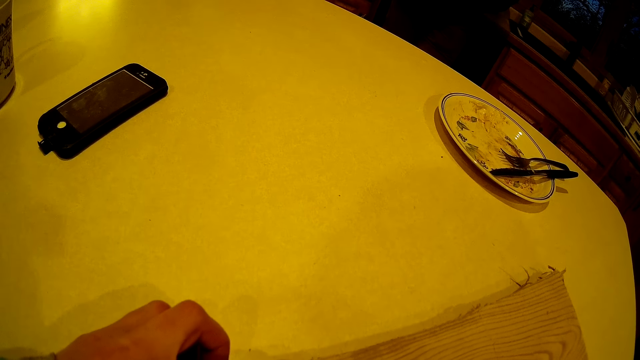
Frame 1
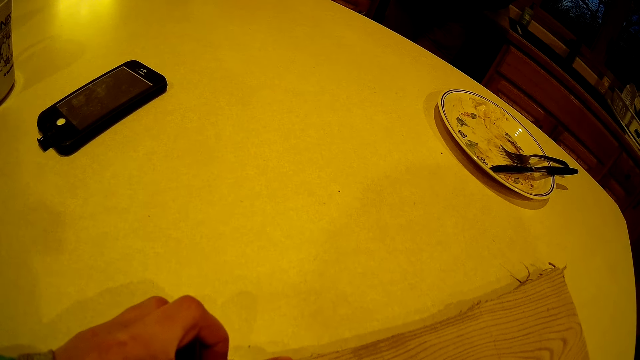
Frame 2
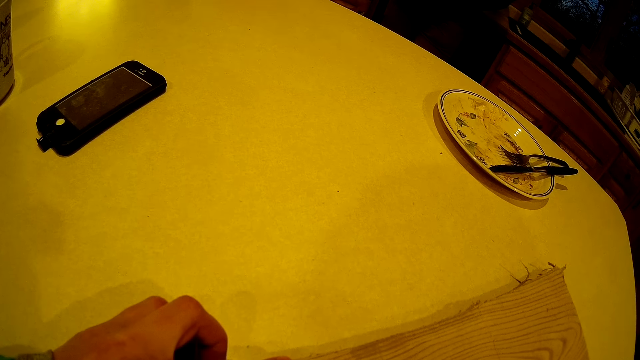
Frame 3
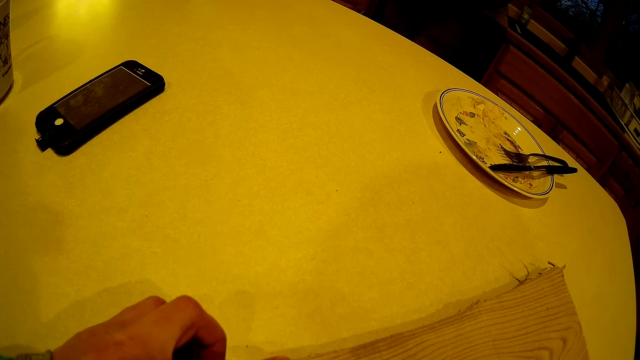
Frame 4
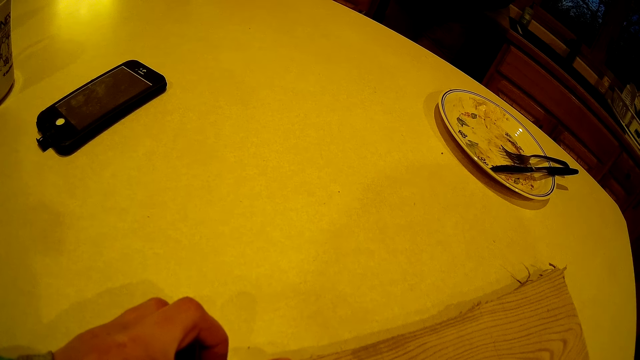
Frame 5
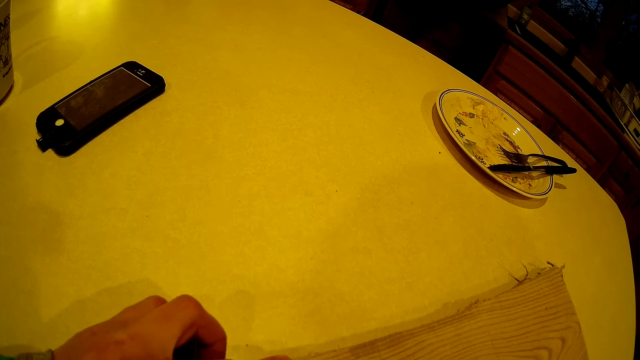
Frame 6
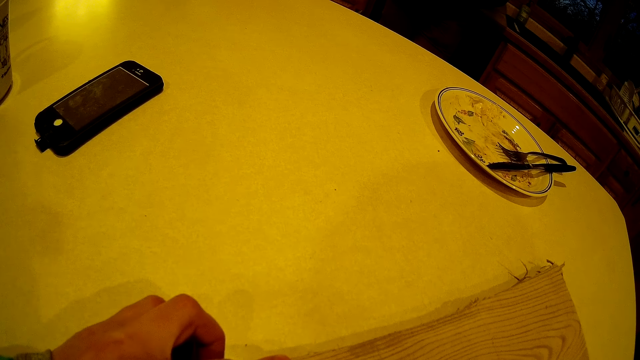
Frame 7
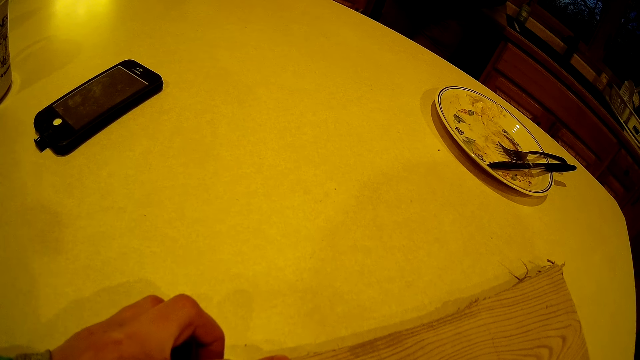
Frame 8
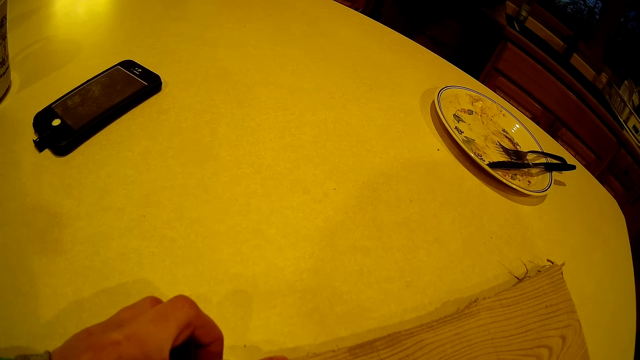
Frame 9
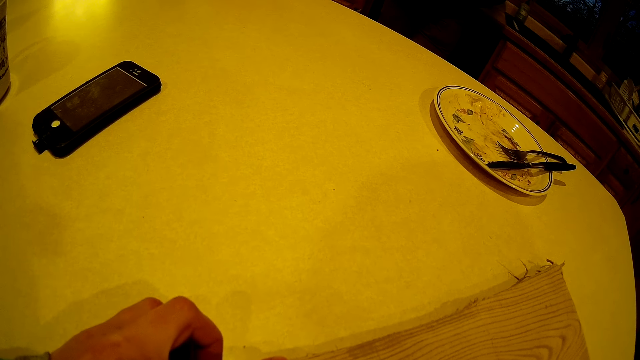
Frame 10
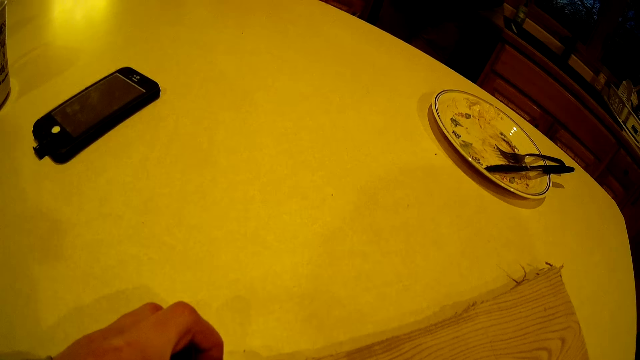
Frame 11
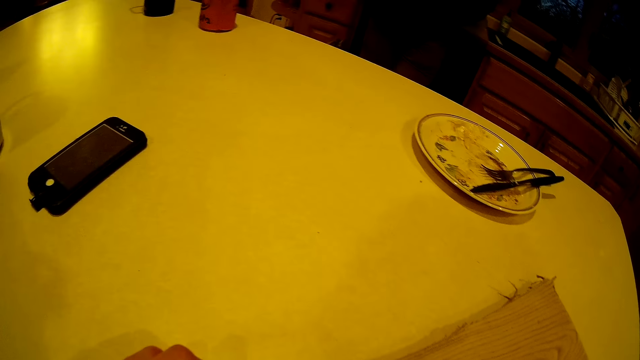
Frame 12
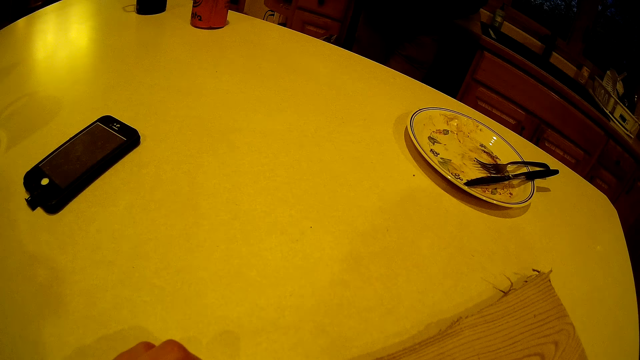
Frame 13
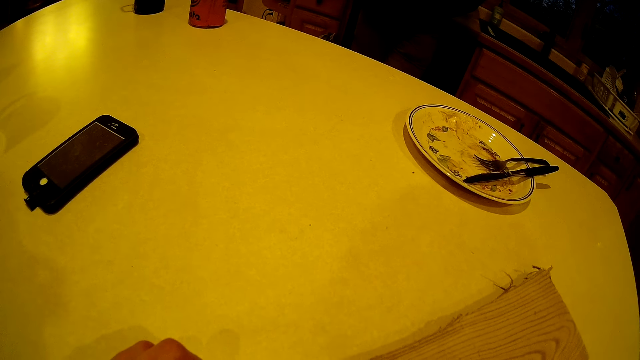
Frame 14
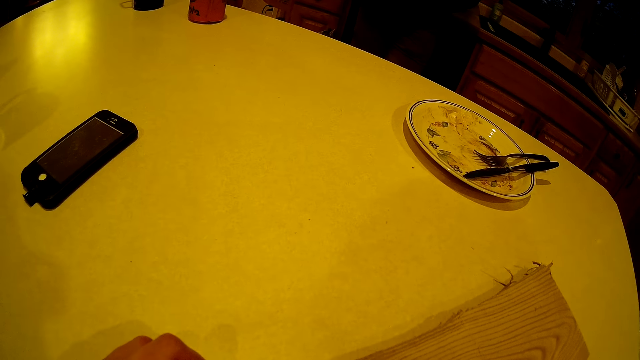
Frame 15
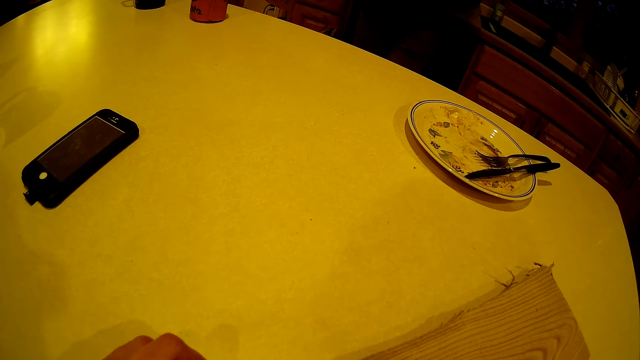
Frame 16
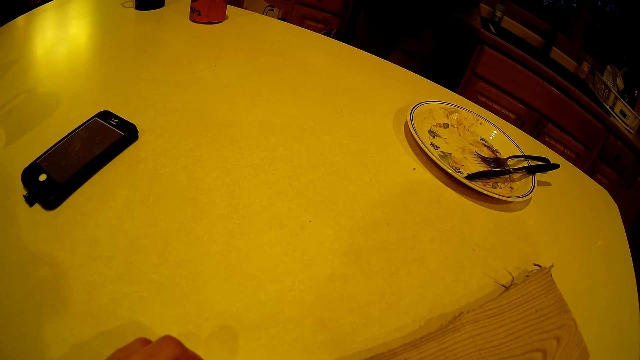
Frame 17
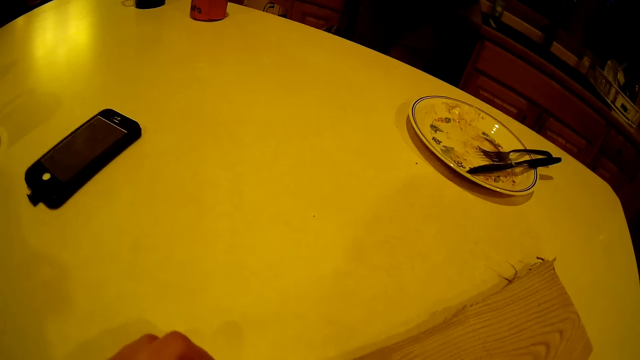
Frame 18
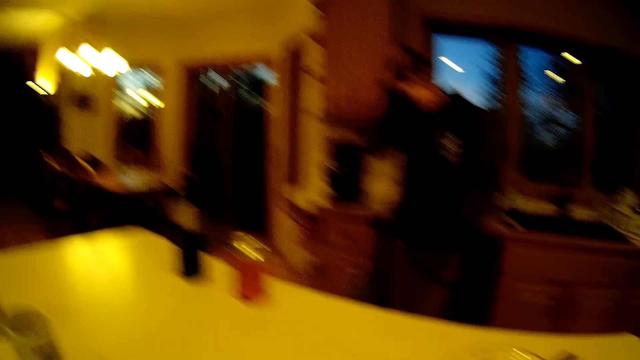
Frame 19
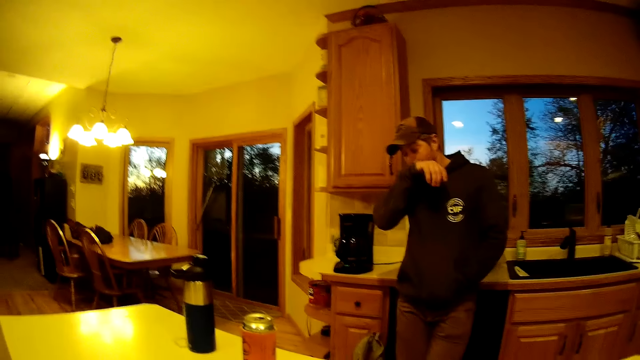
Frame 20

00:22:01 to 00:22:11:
The camera wearer converses with a man.

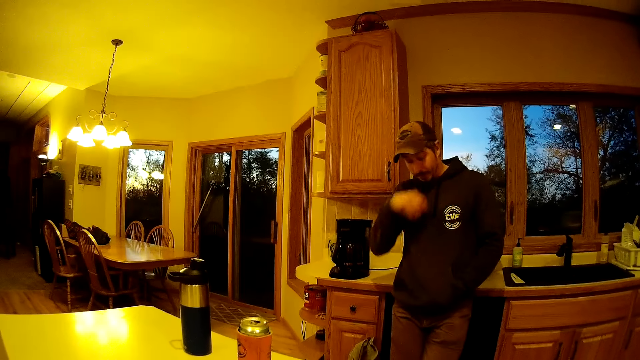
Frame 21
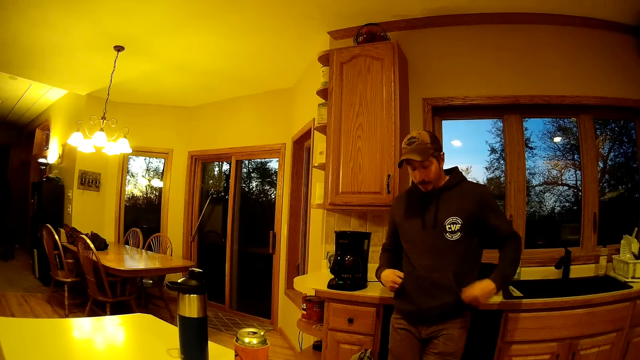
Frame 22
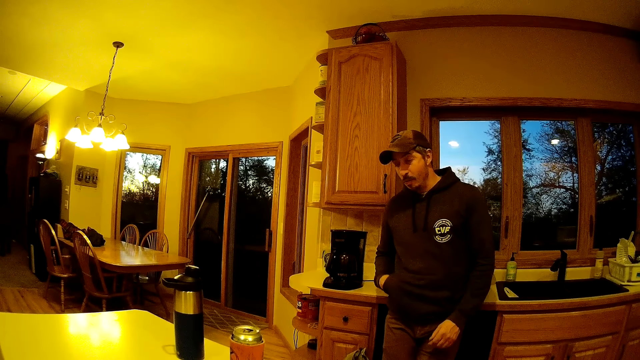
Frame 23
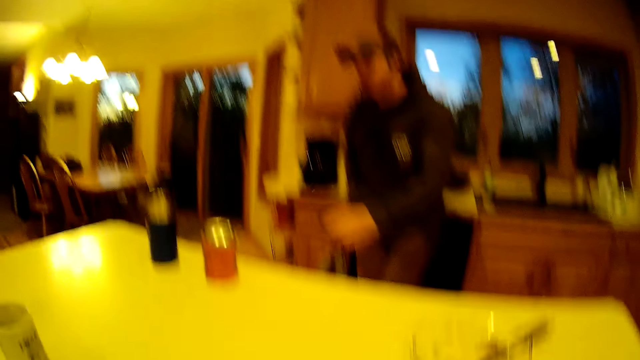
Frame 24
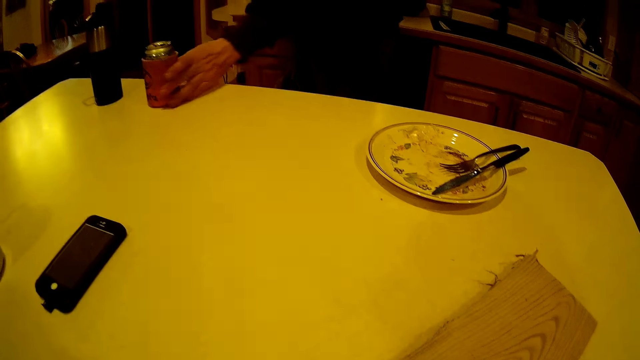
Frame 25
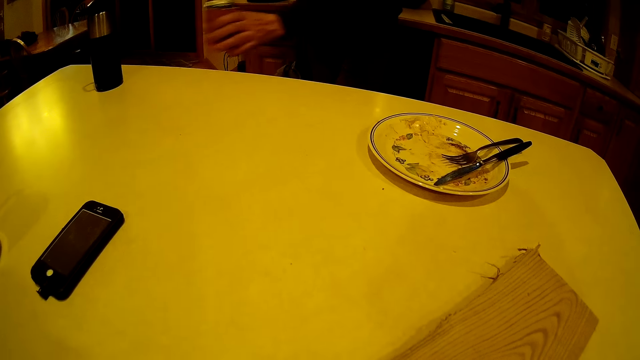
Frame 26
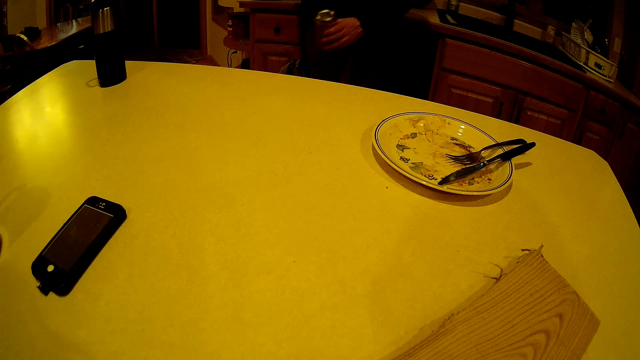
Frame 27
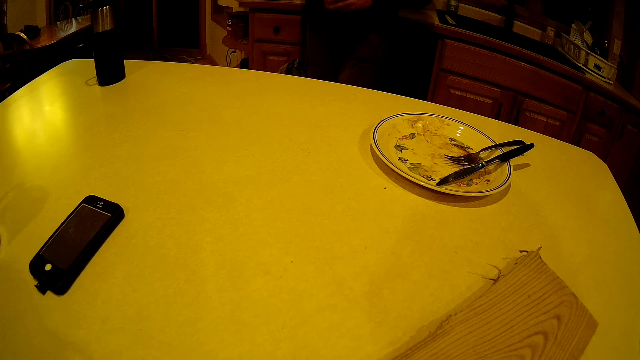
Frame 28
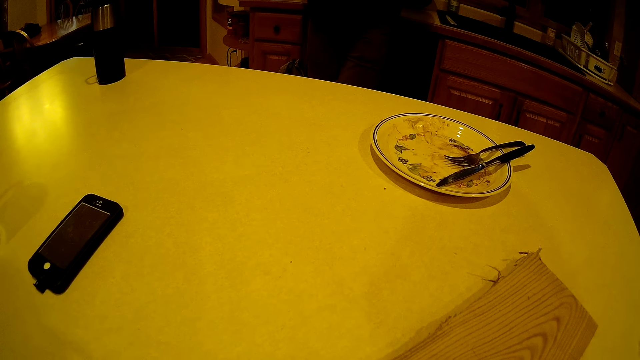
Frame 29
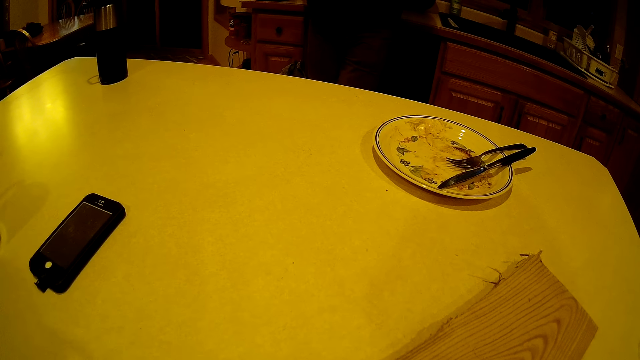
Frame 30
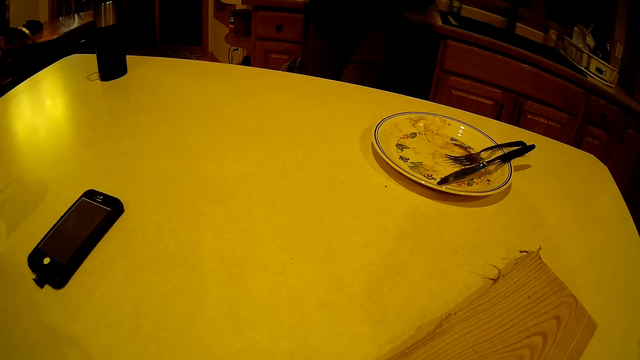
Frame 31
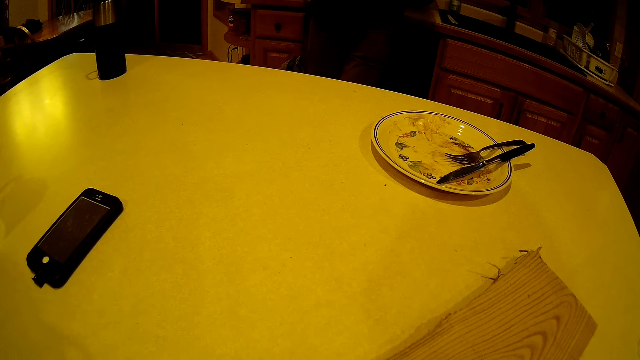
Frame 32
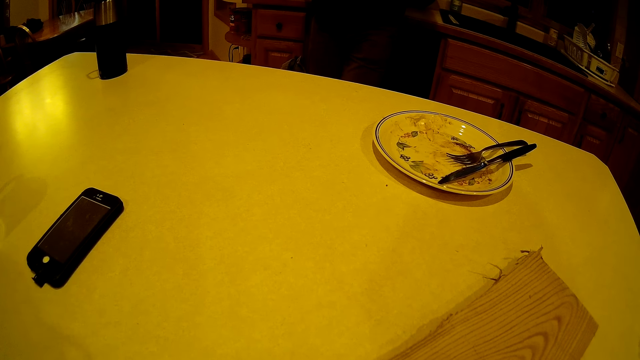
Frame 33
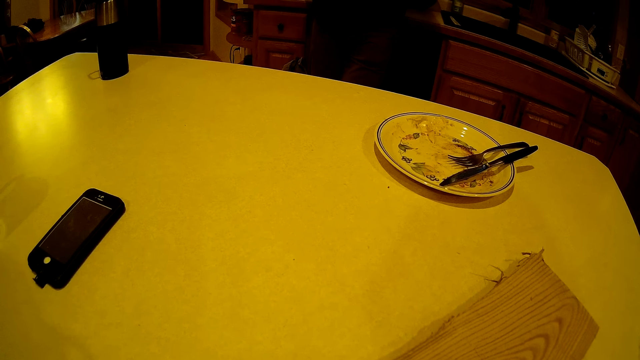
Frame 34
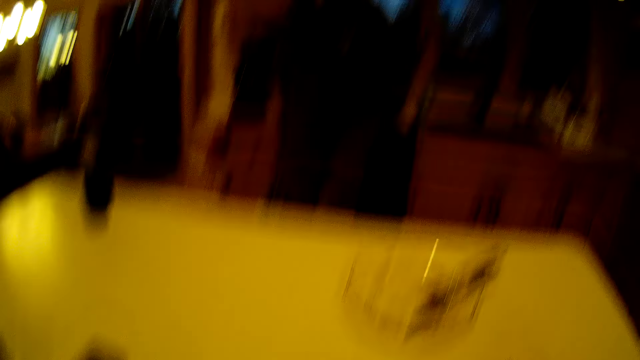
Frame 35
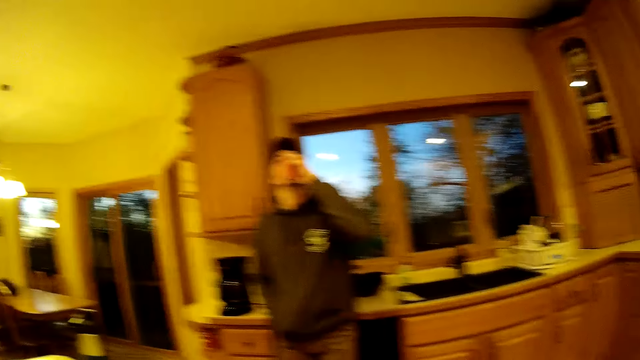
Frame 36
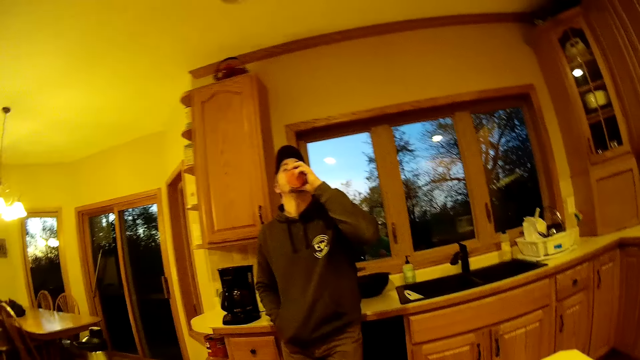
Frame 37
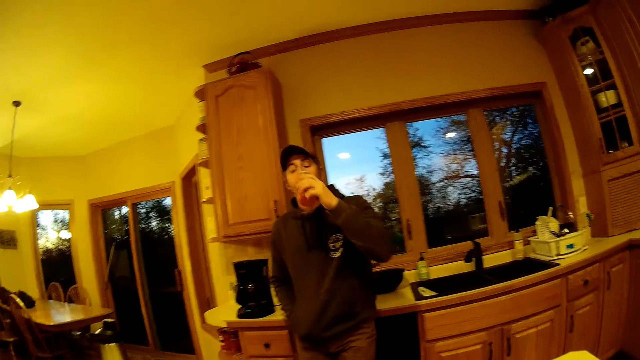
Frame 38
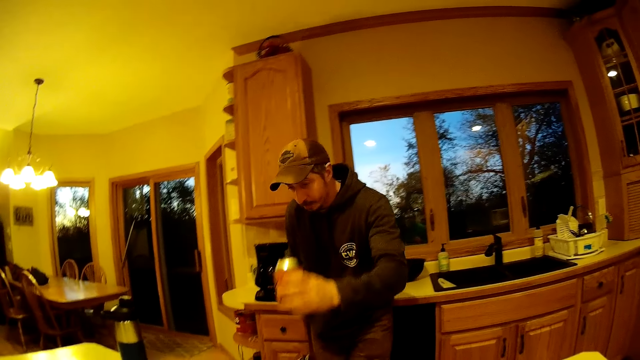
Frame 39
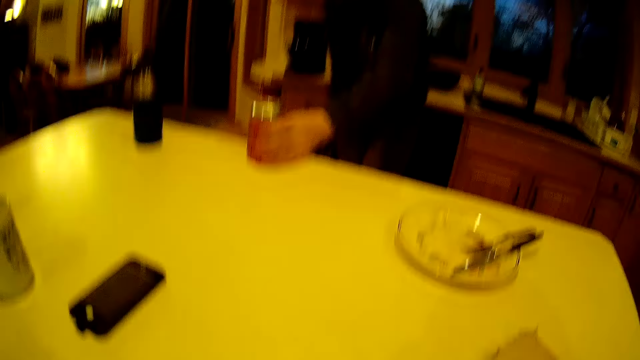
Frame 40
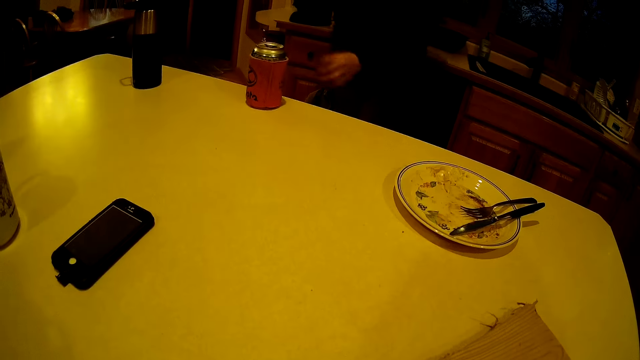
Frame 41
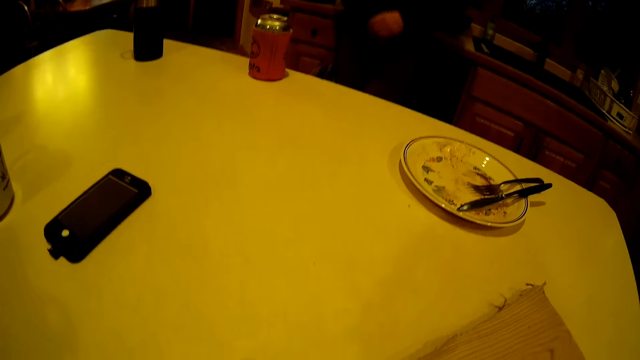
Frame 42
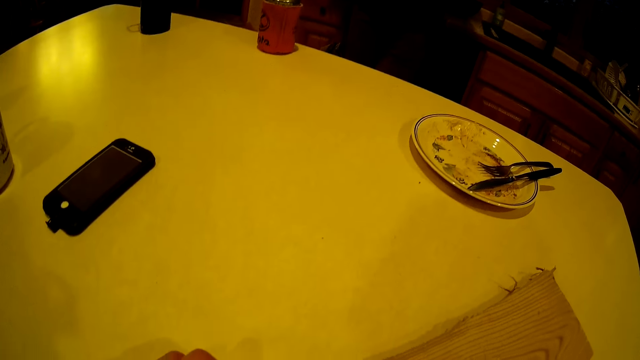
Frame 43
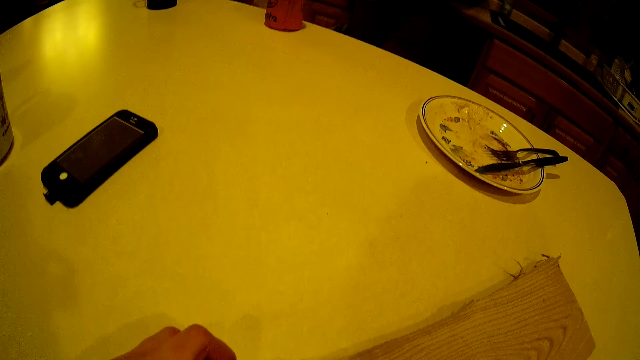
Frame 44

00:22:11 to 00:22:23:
The man picks up a canned drink on the table with his left hand. The camera wearer converses with the man. The man drinks the canned drink. The man places the canned drink on the table with his left hand.
